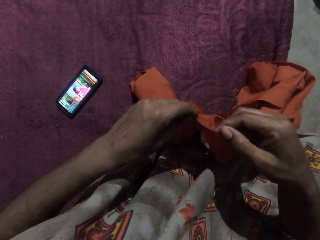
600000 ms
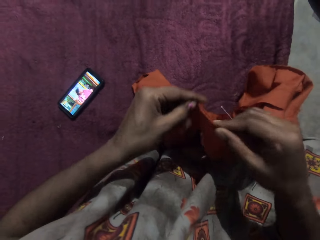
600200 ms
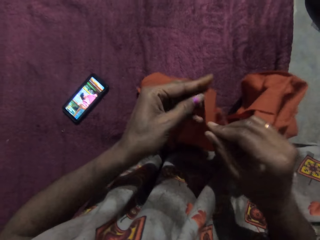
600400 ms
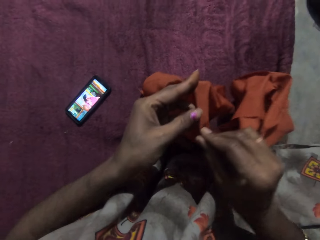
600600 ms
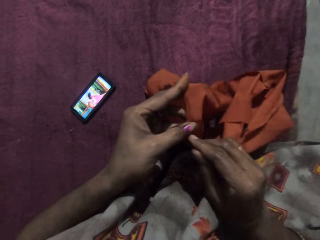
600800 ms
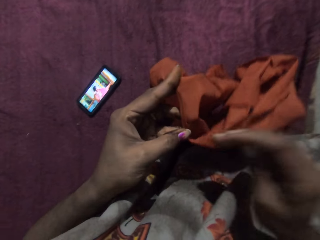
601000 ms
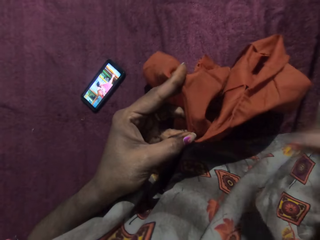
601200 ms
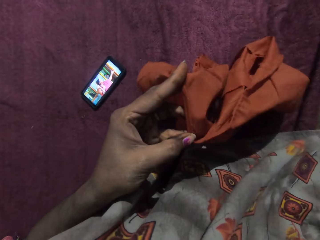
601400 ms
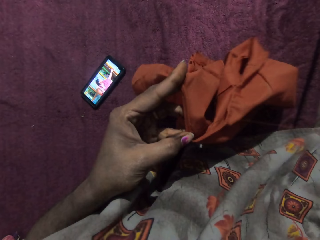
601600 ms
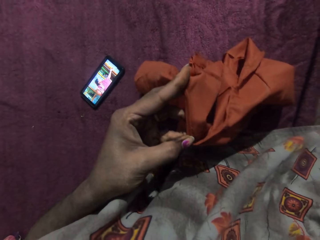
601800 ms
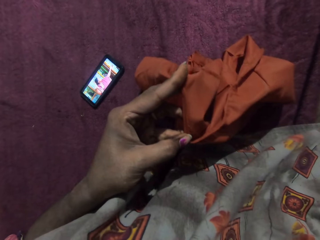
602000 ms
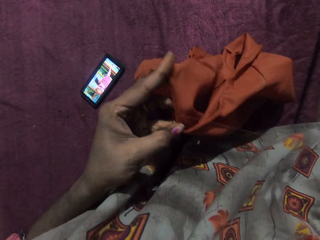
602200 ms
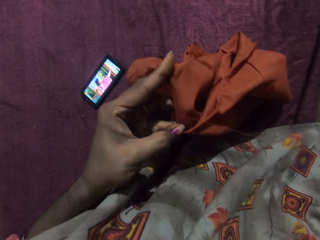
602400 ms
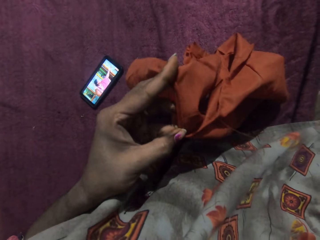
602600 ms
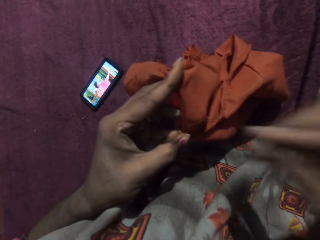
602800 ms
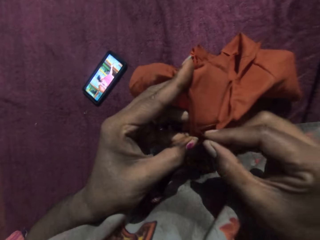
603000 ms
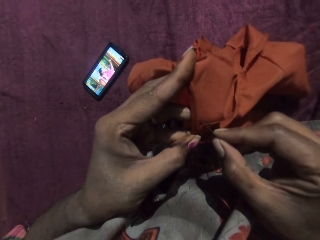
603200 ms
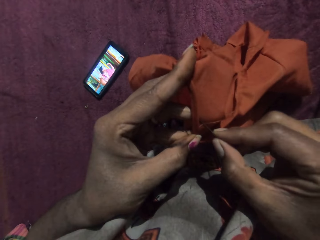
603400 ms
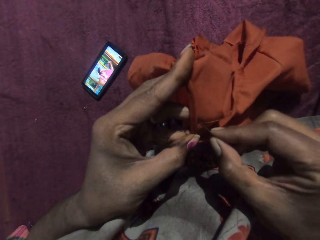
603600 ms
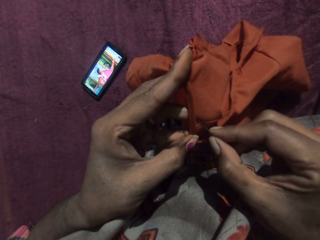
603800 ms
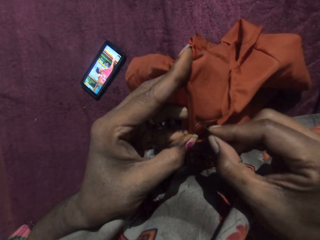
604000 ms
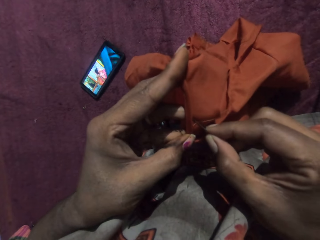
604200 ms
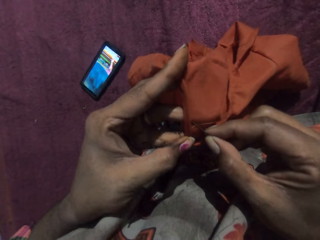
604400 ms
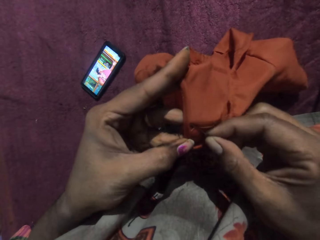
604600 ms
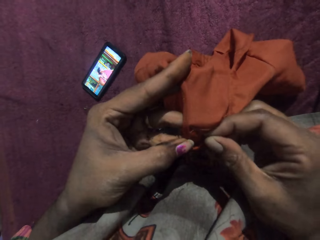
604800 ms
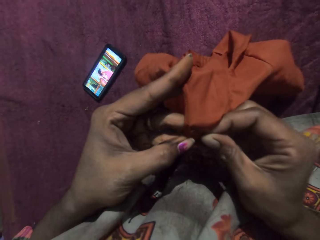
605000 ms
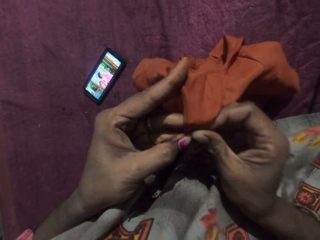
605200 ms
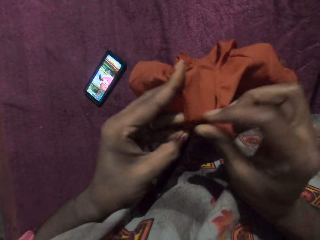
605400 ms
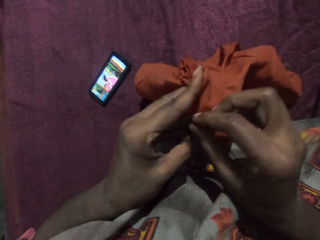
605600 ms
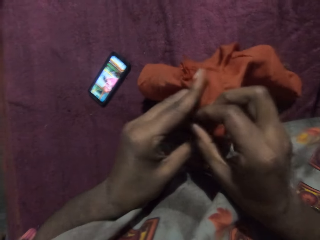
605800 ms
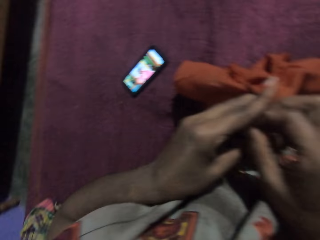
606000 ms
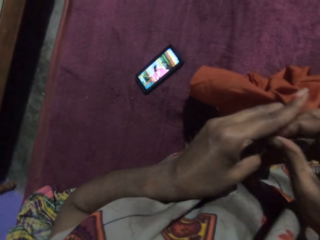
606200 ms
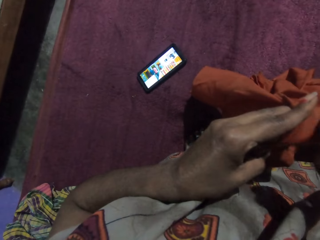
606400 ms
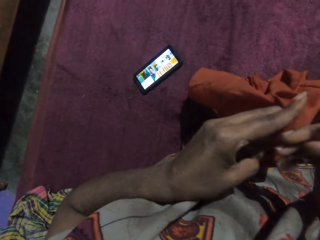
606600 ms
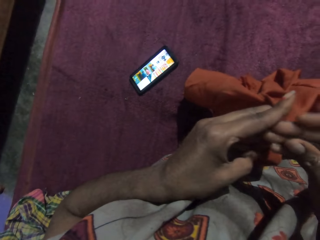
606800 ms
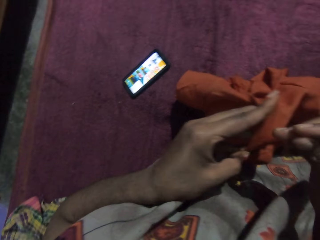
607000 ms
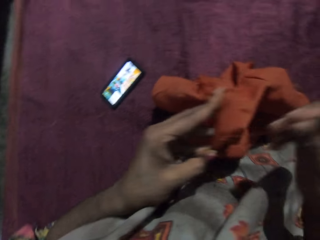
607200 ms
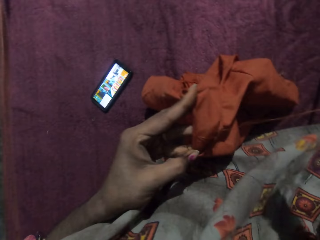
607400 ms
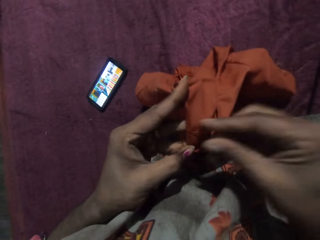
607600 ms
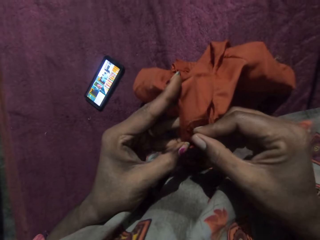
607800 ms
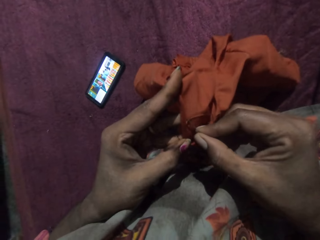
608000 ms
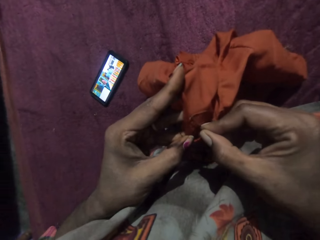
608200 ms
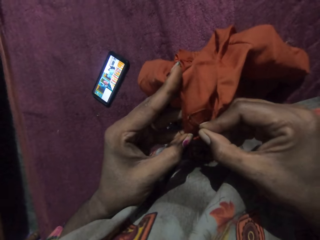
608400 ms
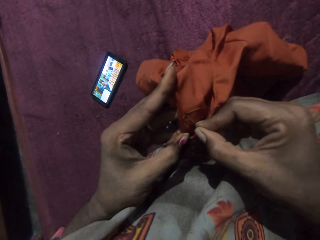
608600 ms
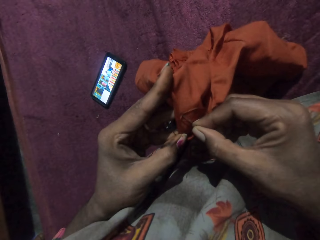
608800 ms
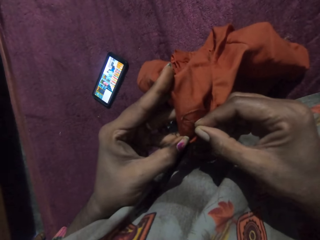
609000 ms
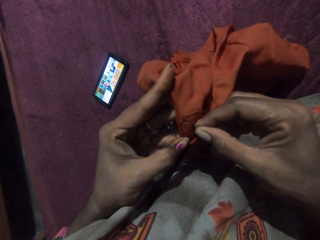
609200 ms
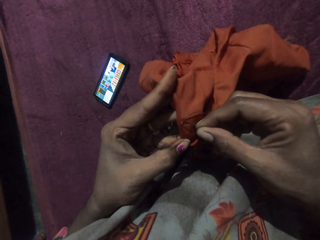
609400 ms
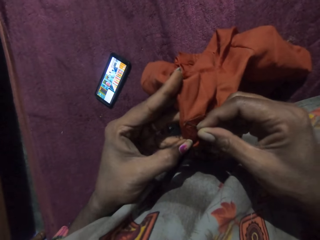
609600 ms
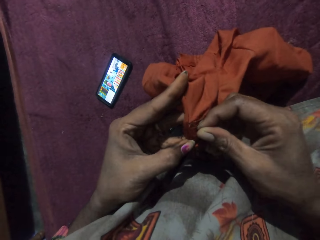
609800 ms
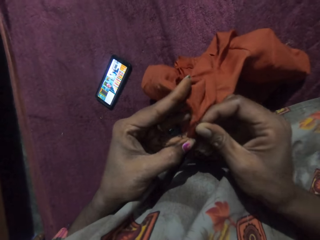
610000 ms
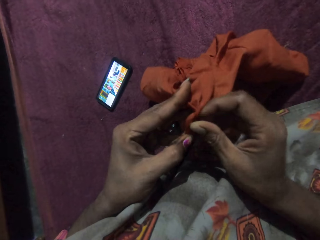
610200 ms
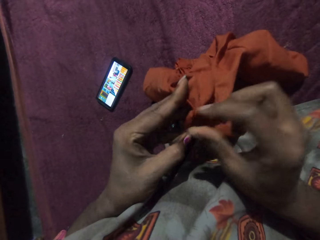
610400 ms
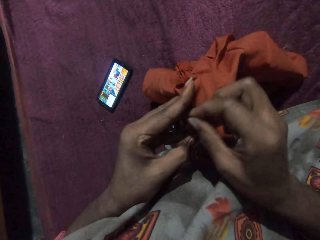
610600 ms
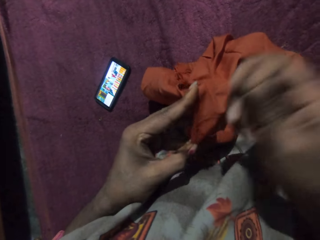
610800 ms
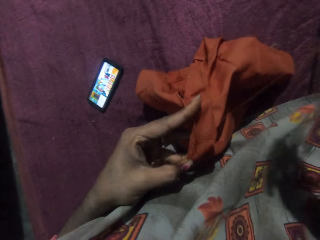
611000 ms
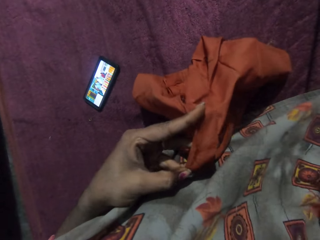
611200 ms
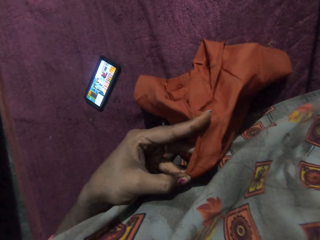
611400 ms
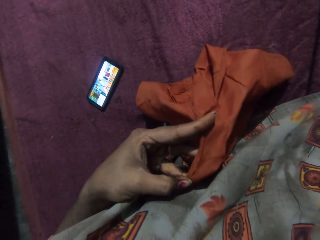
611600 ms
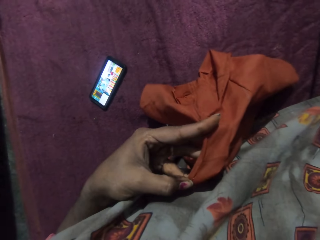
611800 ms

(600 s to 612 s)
The camera wearer sews the cloth in her left hand with the sewing needle and thread in her right hand.

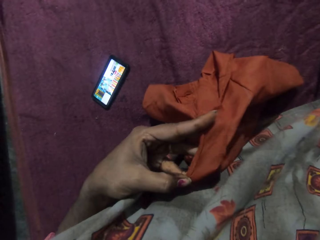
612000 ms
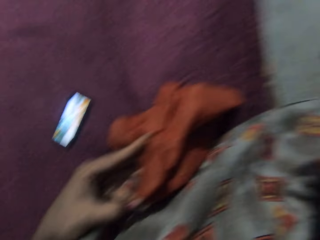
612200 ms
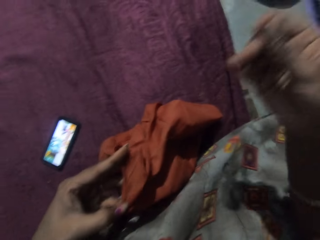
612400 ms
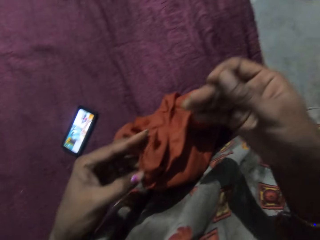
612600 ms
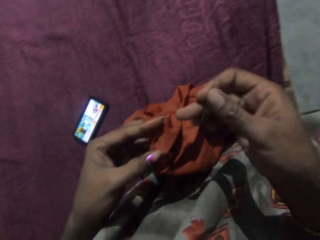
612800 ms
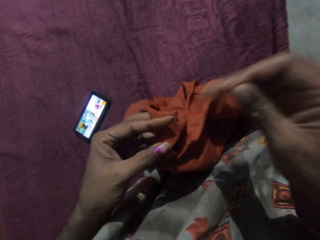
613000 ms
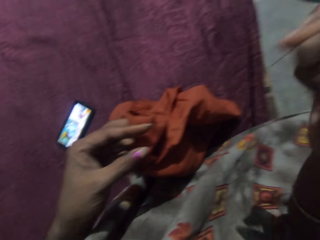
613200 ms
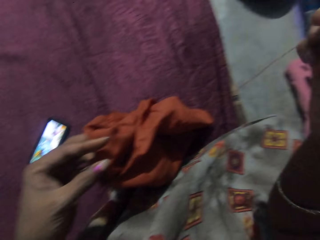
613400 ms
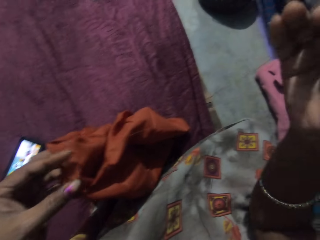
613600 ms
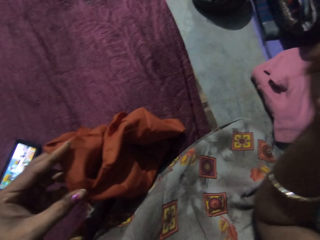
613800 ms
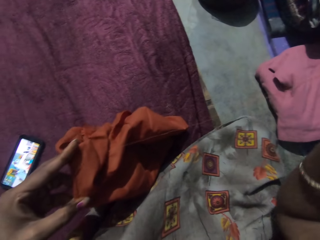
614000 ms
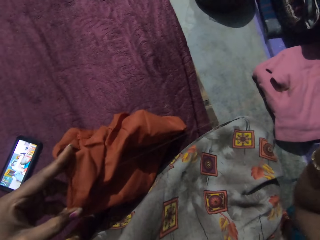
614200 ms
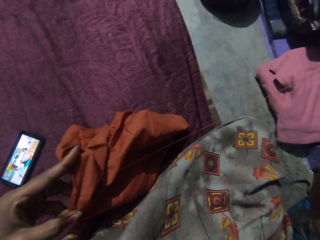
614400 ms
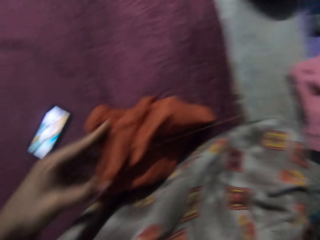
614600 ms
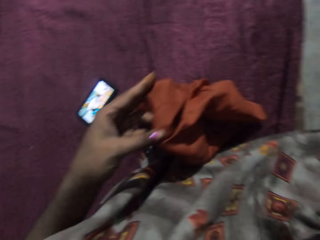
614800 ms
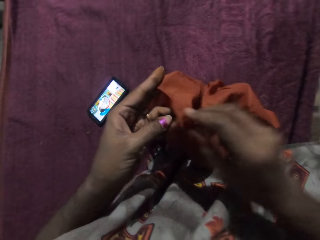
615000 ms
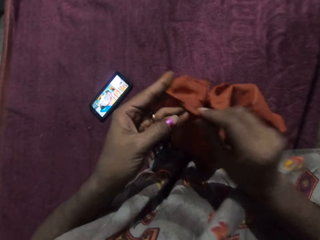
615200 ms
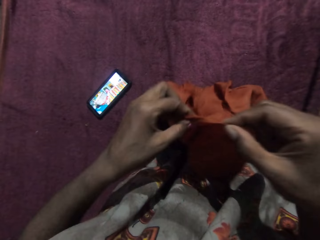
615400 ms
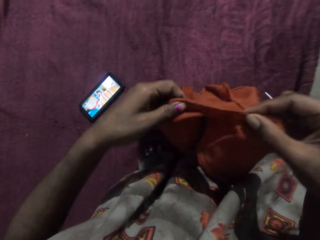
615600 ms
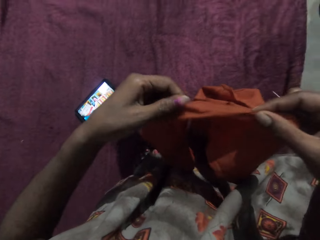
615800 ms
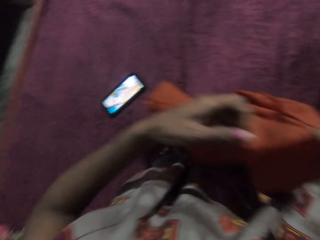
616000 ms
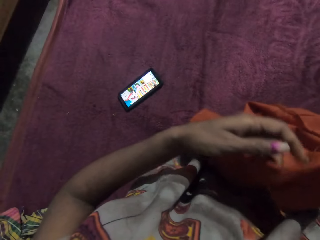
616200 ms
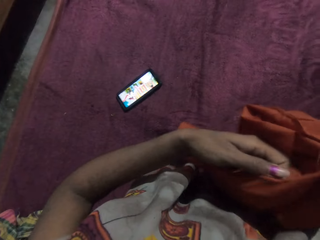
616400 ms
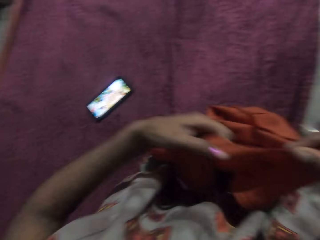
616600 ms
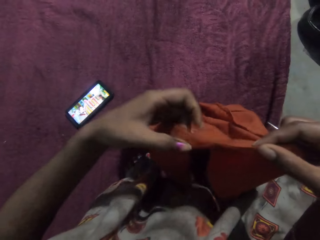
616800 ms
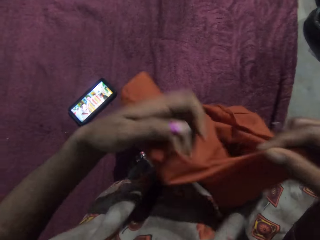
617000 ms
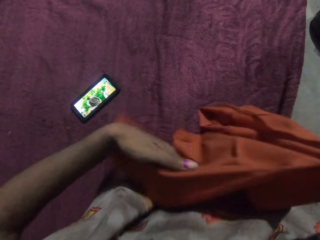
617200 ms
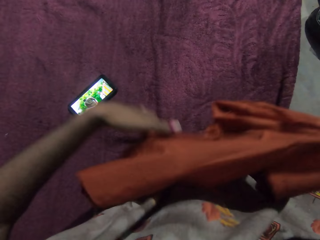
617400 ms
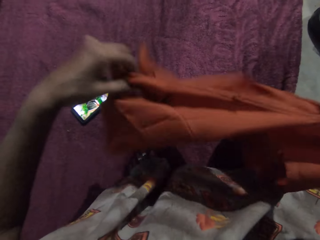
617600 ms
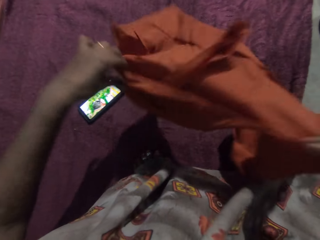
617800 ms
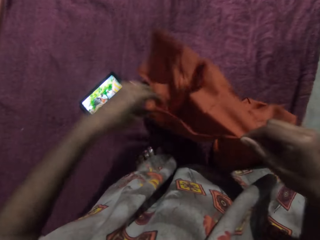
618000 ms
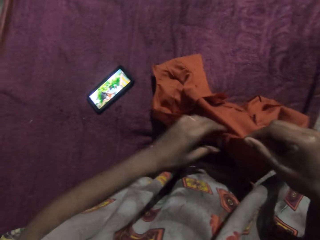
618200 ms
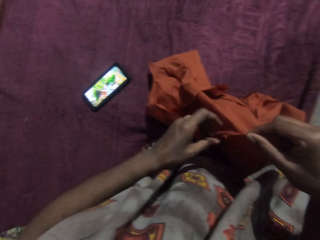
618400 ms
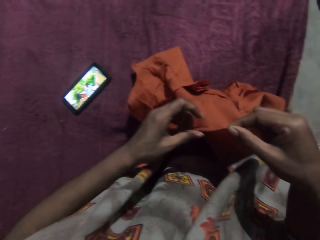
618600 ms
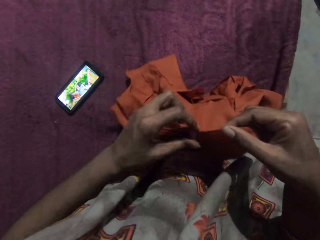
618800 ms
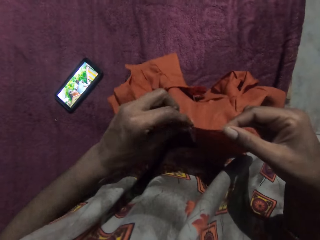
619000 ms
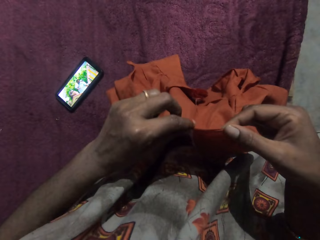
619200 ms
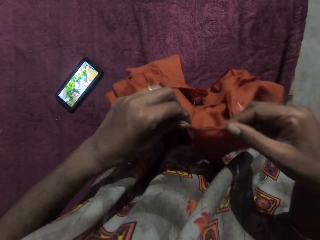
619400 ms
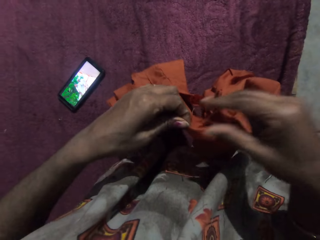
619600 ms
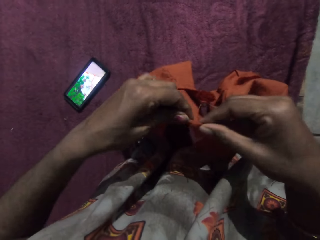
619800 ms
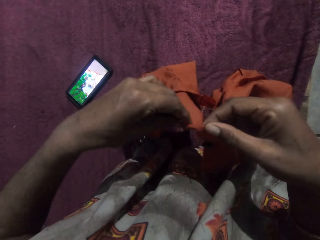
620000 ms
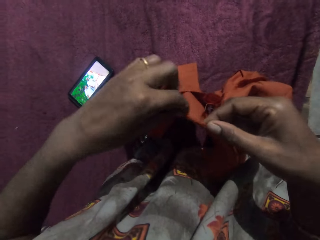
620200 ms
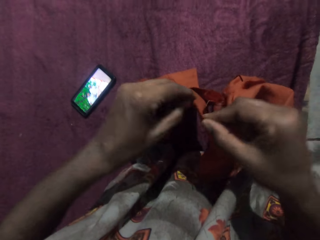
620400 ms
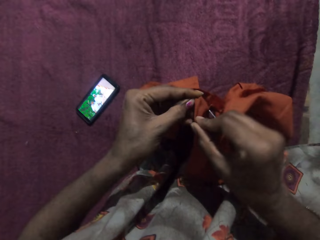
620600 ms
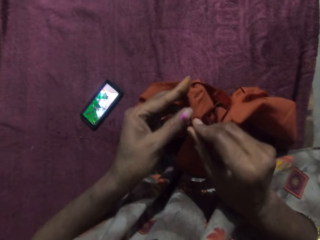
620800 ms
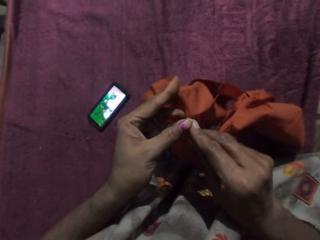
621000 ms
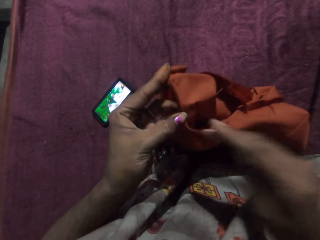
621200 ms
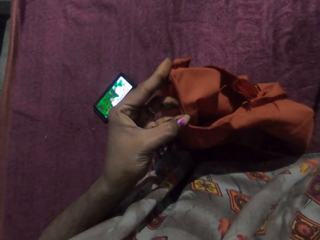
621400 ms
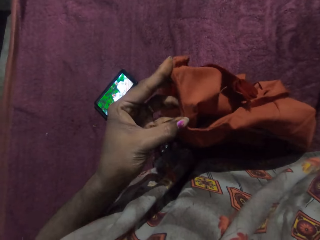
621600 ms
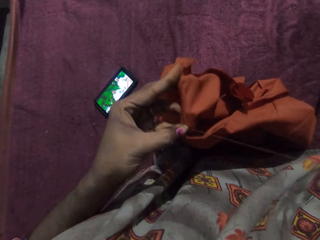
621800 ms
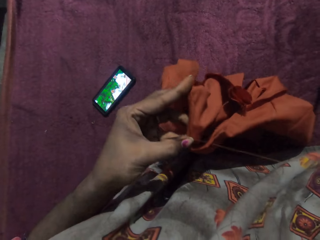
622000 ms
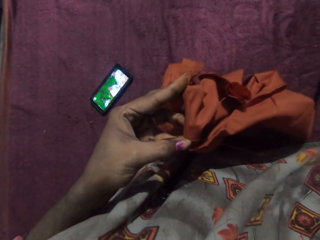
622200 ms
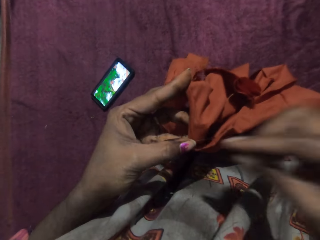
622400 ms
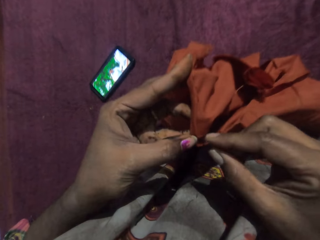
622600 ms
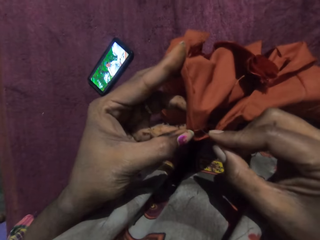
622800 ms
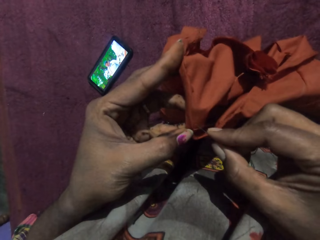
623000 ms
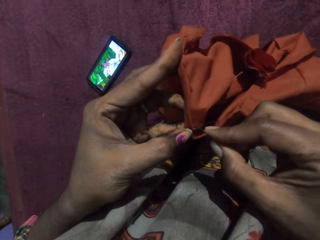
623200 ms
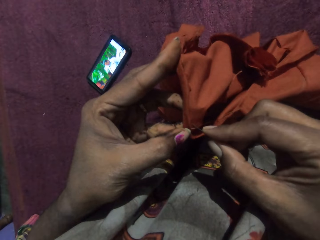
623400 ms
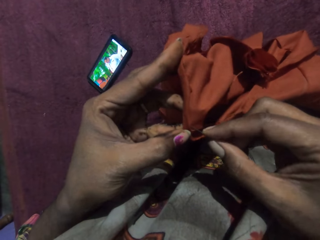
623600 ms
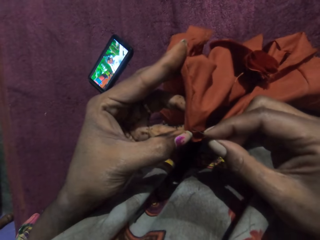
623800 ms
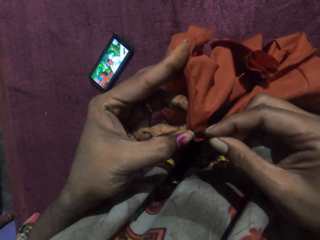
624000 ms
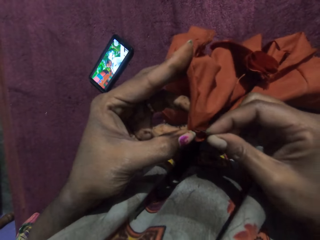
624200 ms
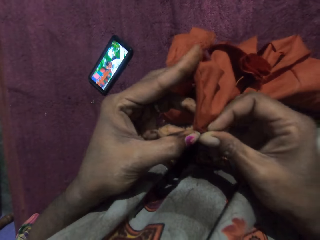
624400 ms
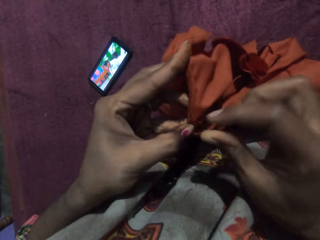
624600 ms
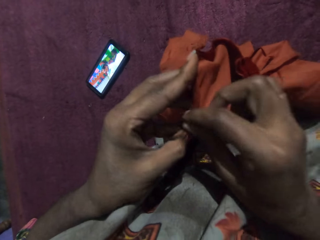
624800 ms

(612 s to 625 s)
The camera wearer stretches the cloth with both hands. She sews the cloth in her left hand with the needle and thread in her right hand.
